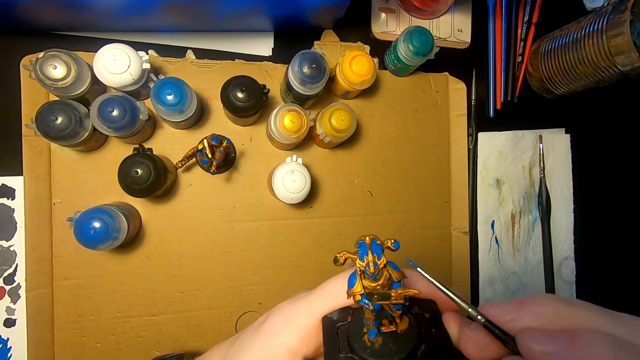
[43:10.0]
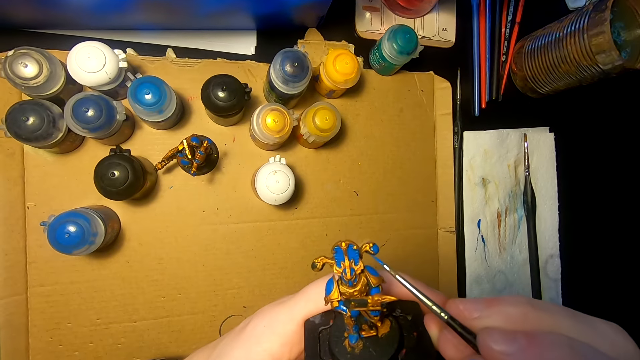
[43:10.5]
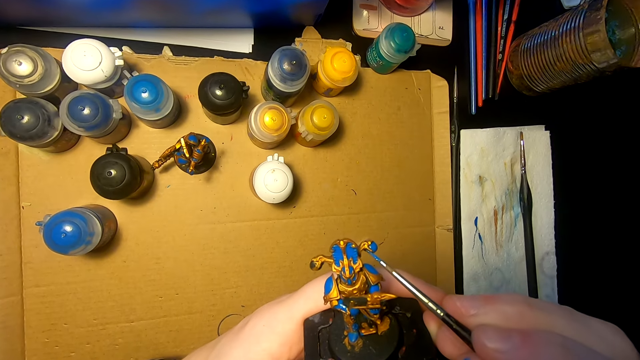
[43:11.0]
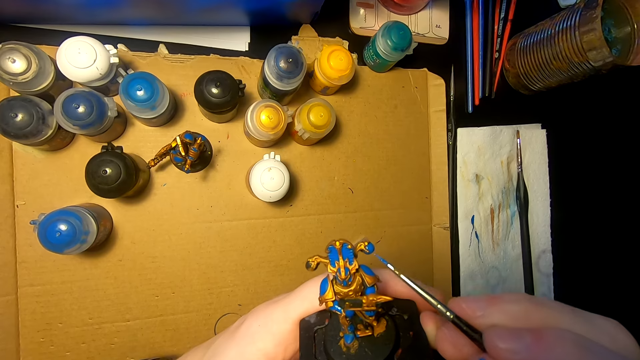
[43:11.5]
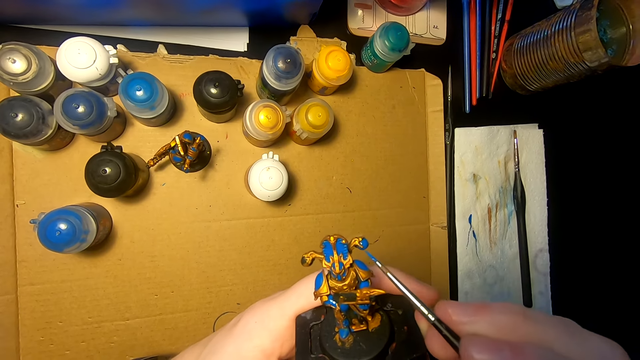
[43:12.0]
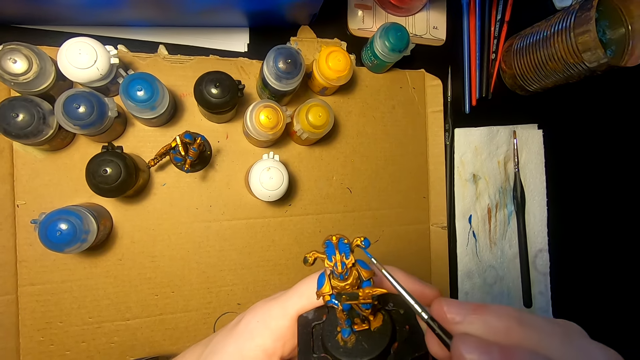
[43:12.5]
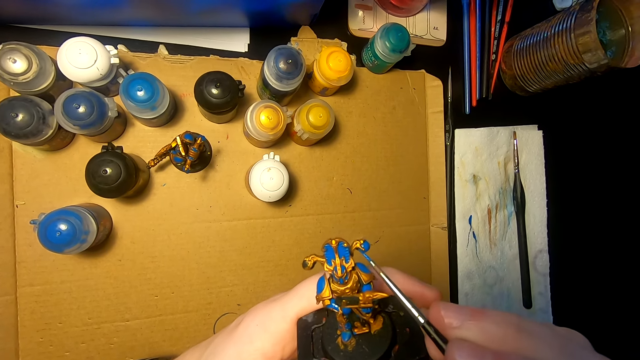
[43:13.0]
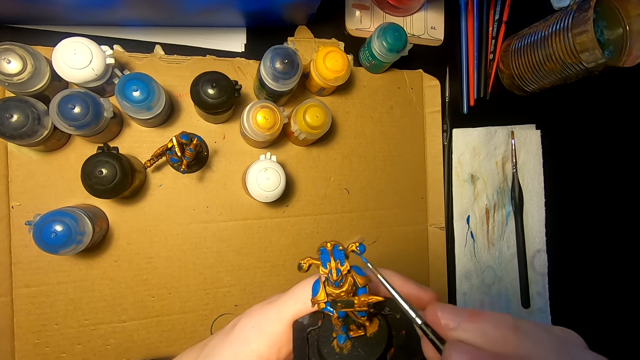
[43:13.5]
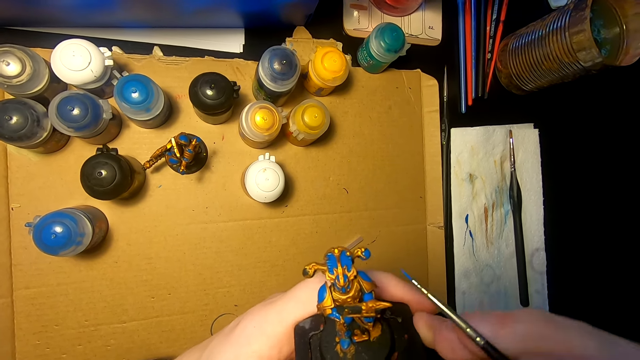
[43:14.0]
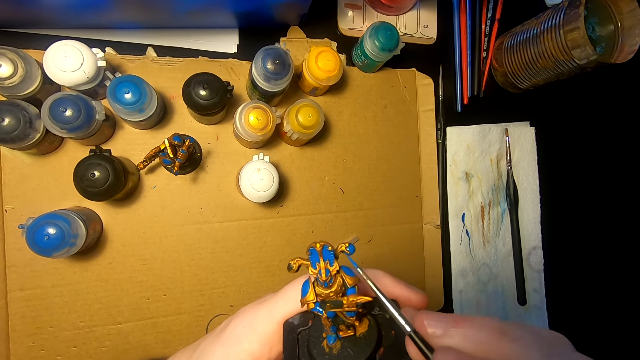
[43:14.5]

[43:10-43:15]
The camera wearer paints a sculpture with a pen brush.

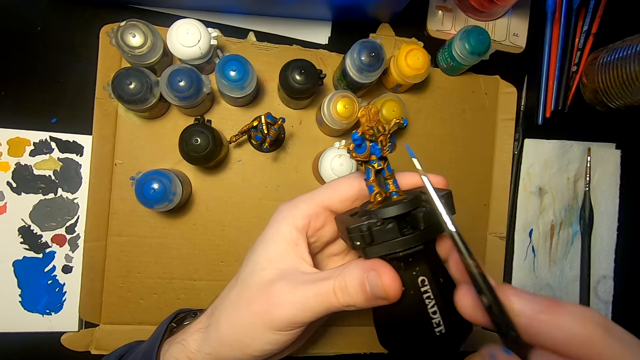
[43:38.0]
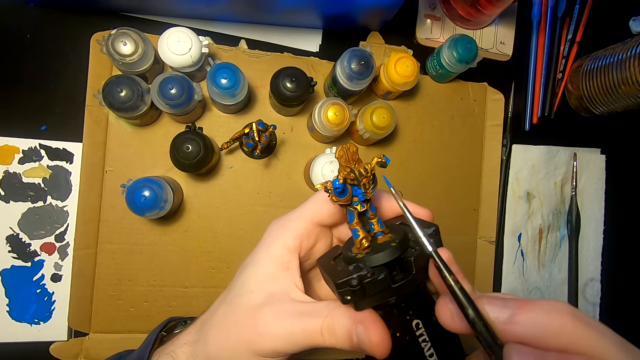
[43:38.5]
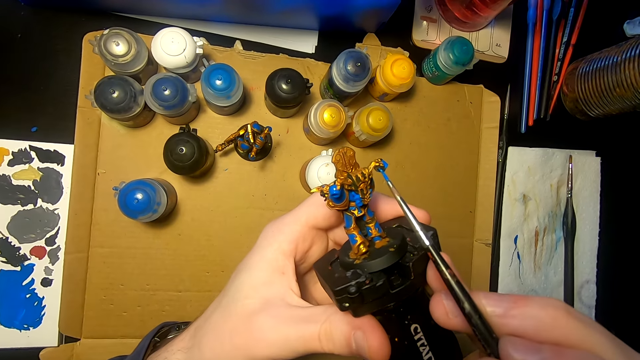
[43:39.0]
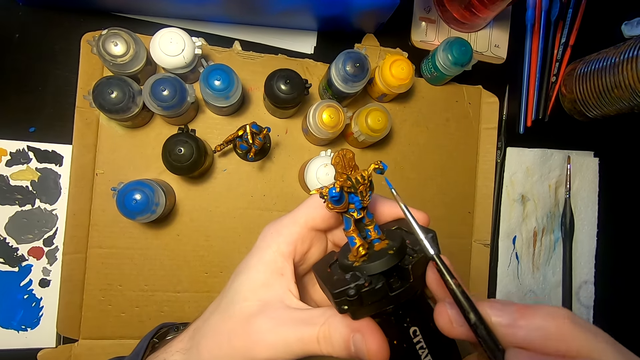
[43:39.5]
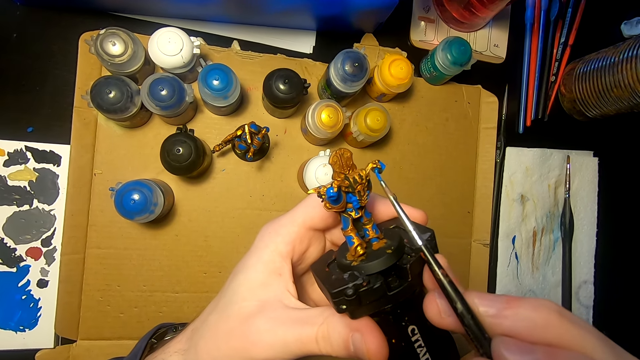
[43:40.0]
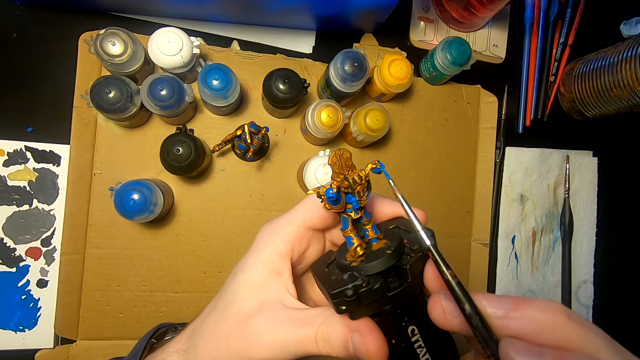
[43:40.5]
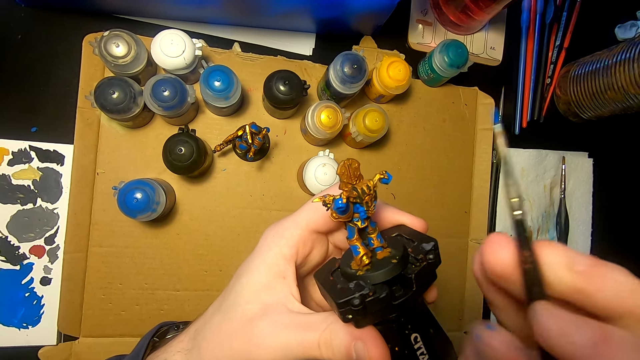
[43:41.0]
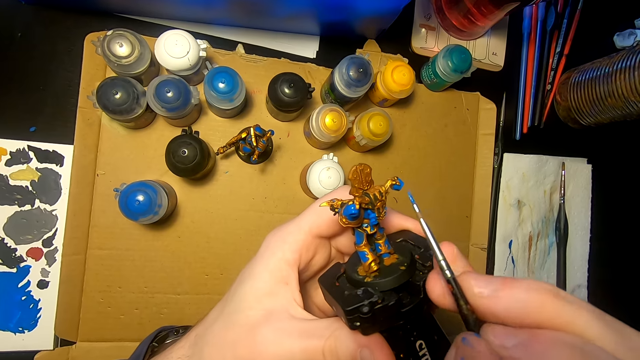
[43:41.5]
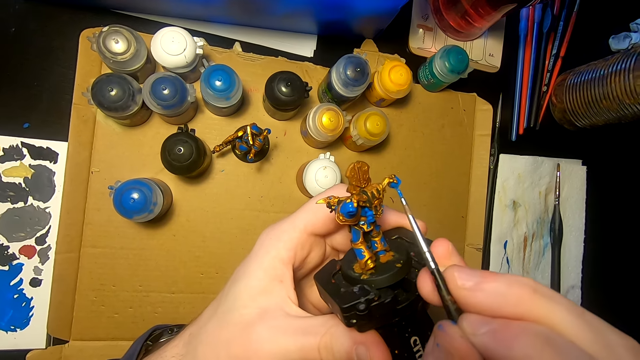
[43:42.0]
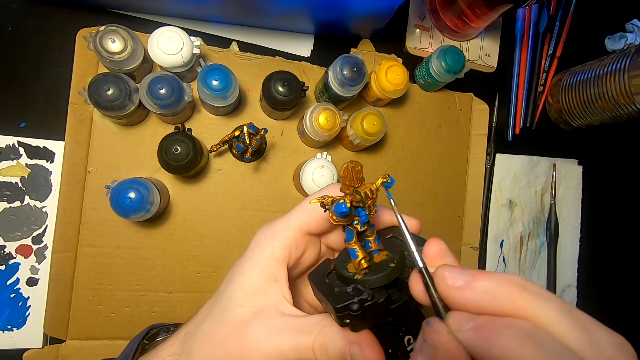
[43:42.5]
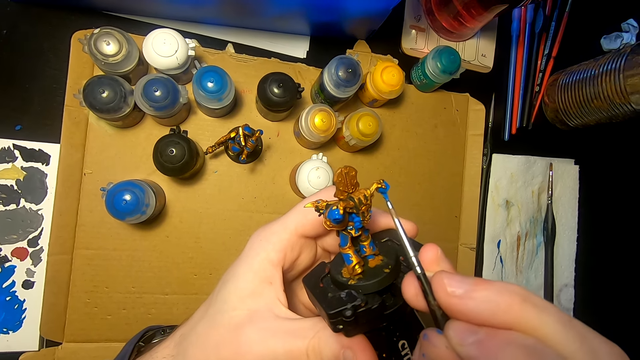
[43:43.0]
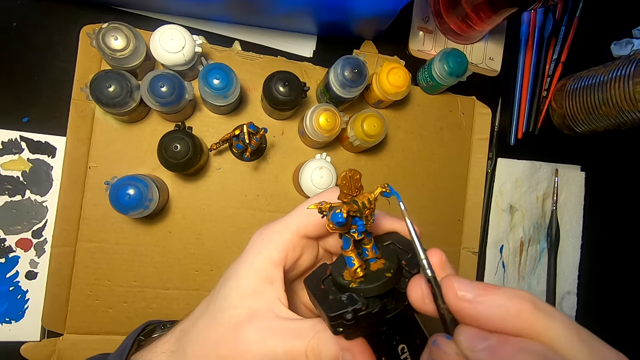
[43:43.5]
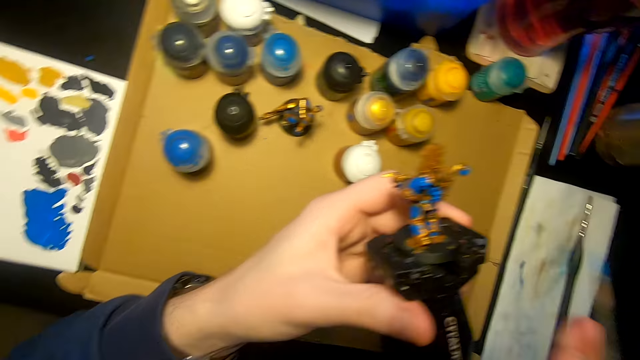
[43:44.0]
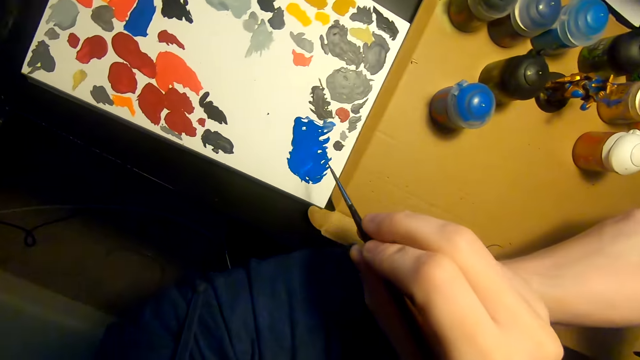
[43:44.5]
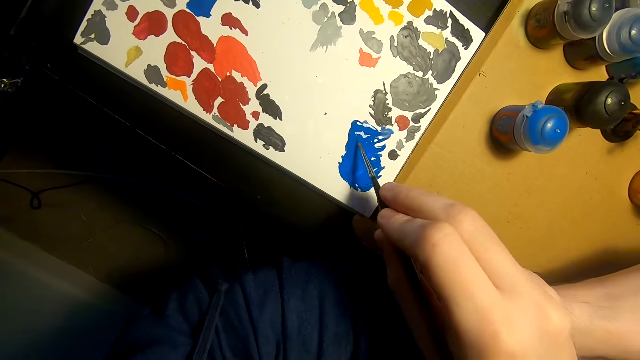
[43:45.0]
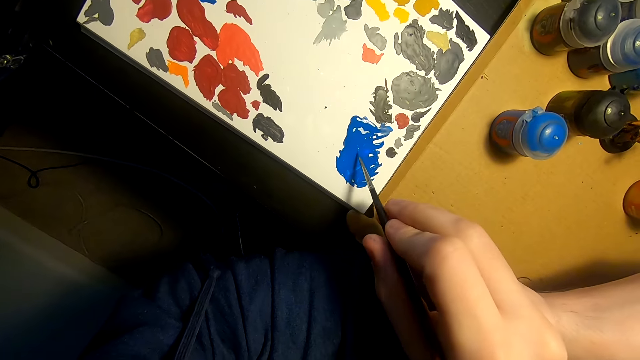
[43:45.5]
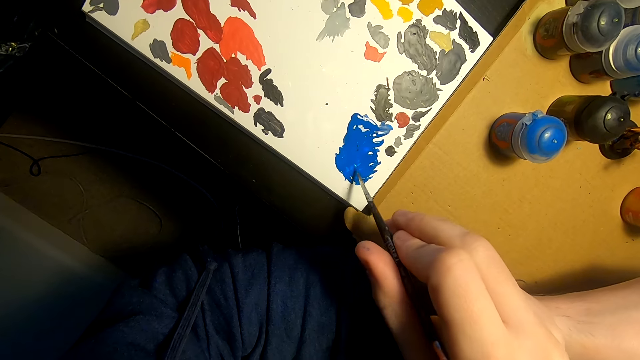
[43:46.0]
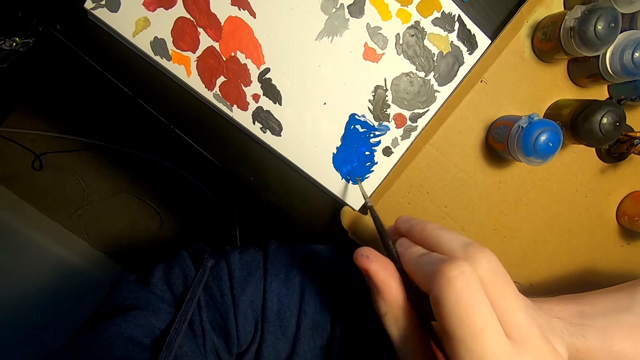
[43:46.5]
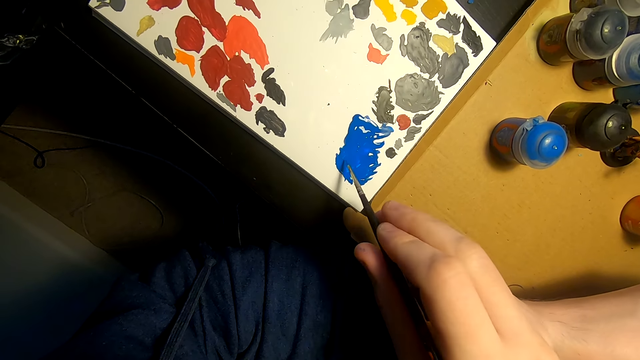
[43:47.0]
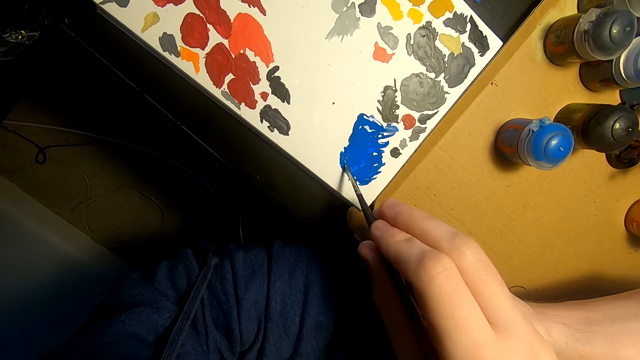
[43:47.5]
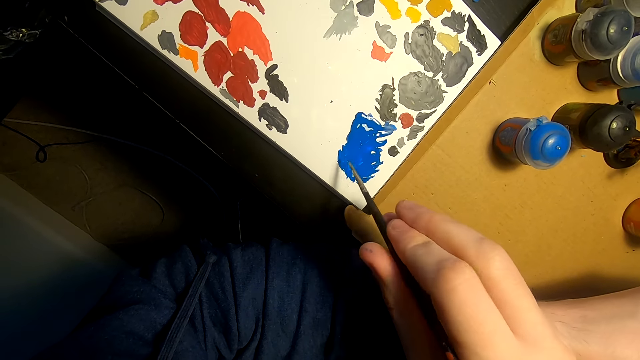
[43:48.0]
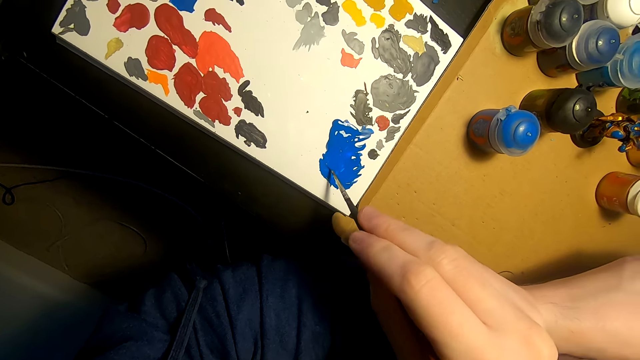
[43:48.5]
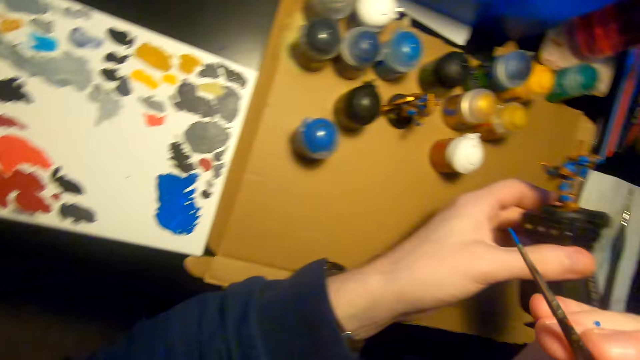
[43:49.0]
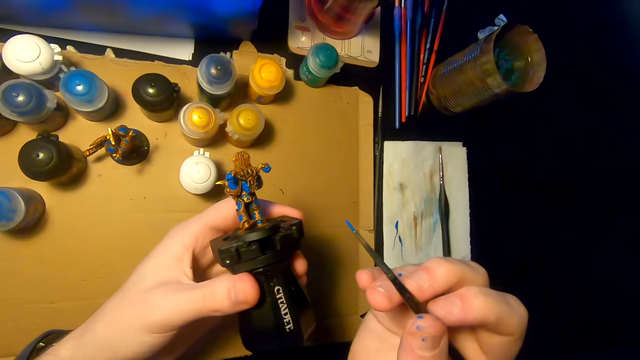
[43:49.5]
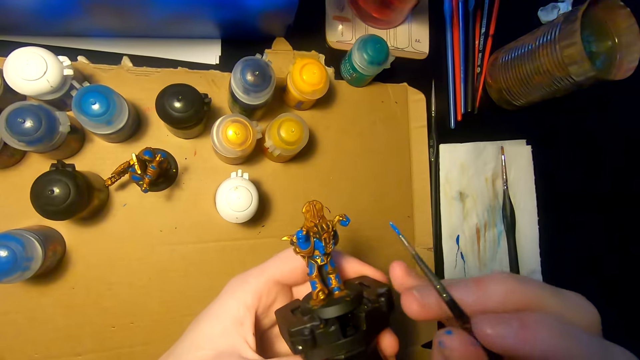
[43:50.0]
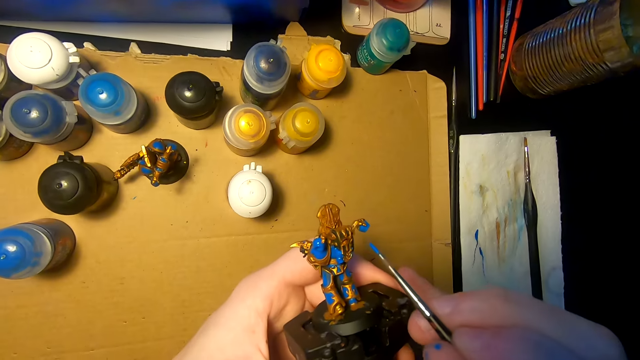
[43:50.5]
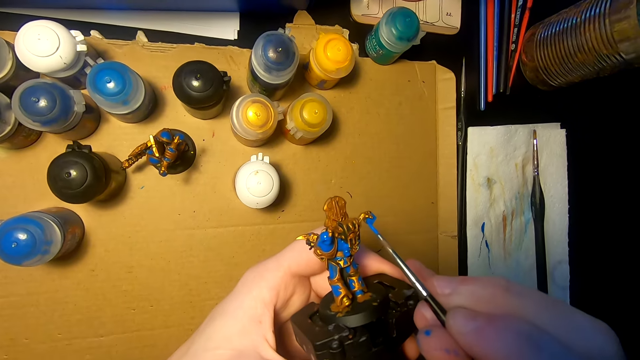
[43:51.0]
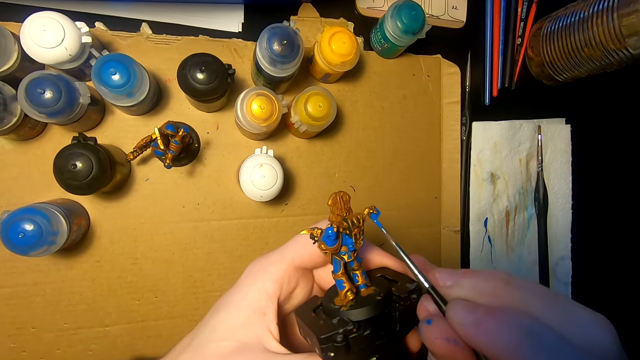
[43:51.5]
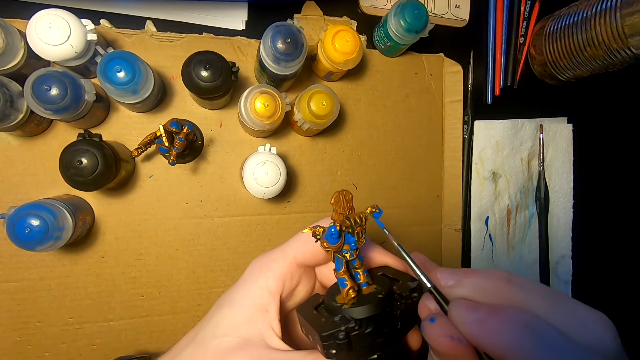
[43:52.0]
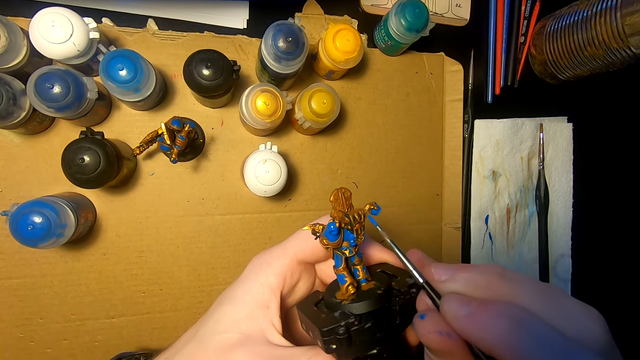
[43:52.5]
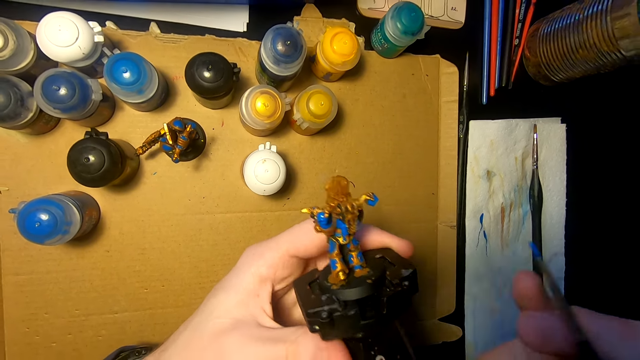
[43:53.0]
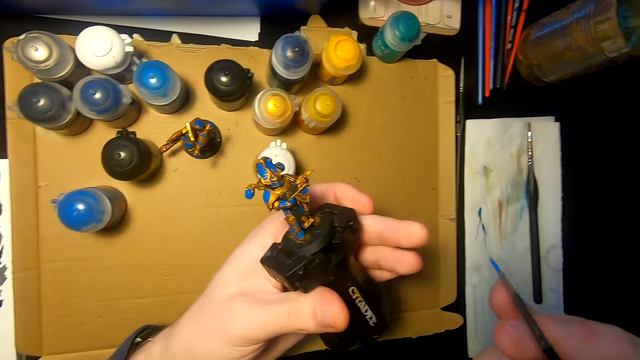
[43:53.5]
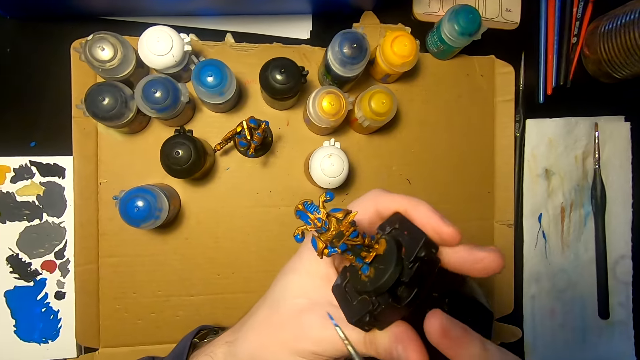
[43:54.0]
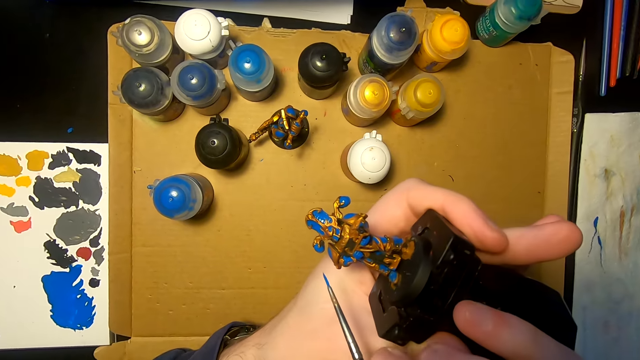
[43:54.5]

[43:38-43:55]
The camera wearer paints a figurine or sculpture with a paintbrush or pen brush repeatedly. They lift the pen brush. They move the right hand. They rub the pen brush on the paint. They dip the paintbrush in the paint. They lift the right hand. They lift it again. They move the pen brush. They paint the sculpture with the pen brush. They move the sculpture and move the pen brush.
